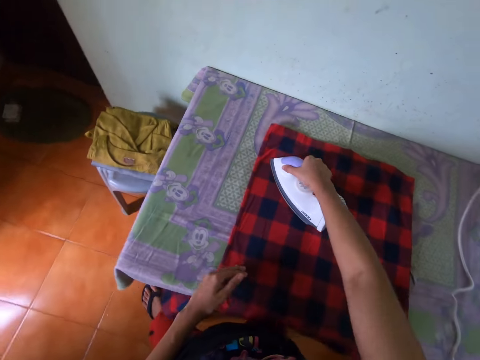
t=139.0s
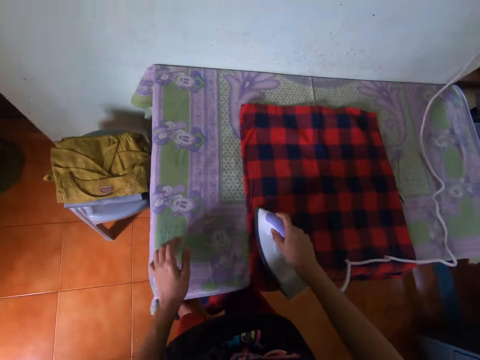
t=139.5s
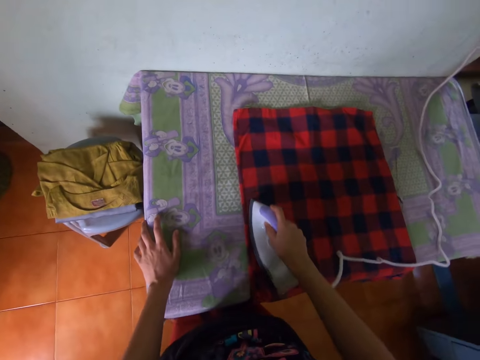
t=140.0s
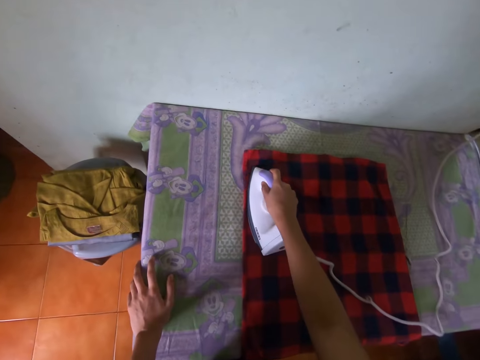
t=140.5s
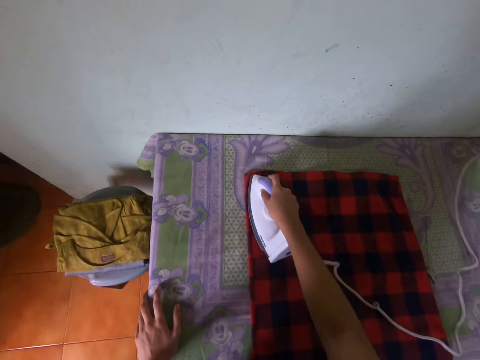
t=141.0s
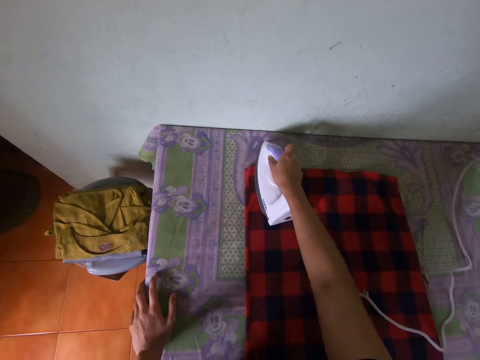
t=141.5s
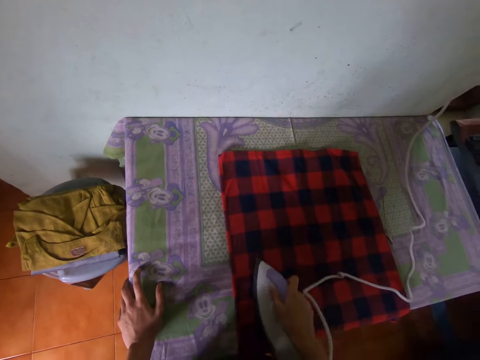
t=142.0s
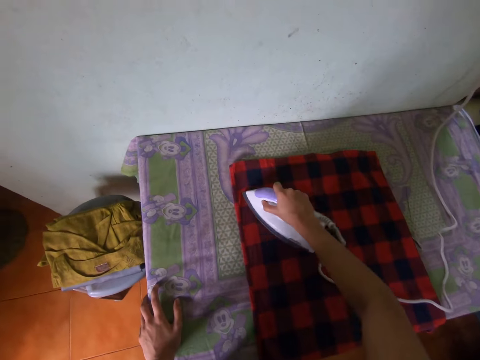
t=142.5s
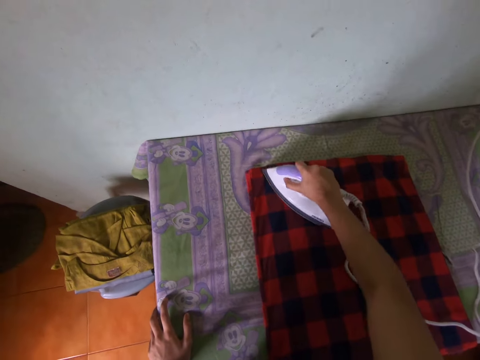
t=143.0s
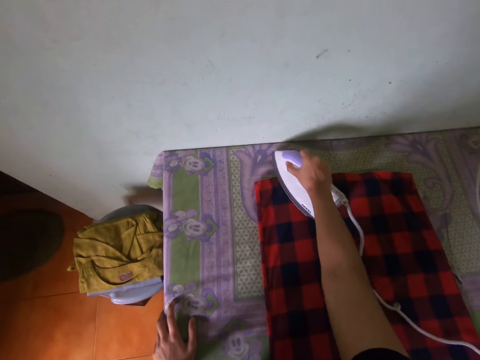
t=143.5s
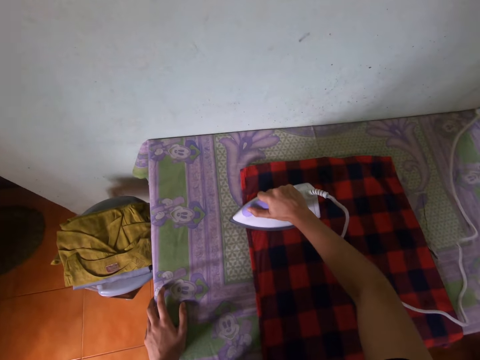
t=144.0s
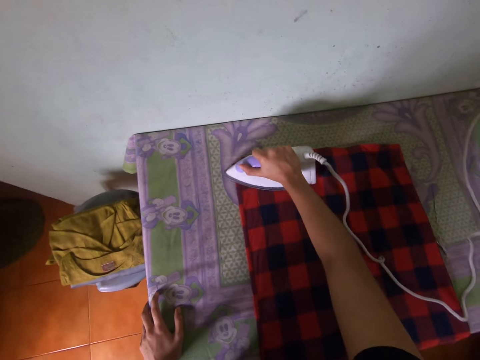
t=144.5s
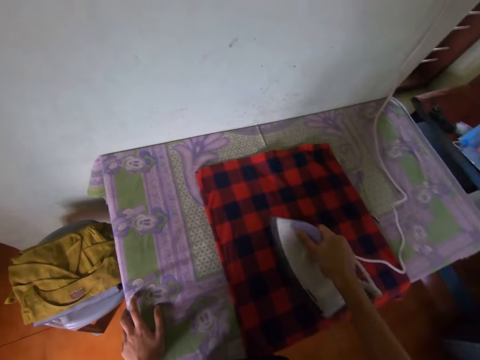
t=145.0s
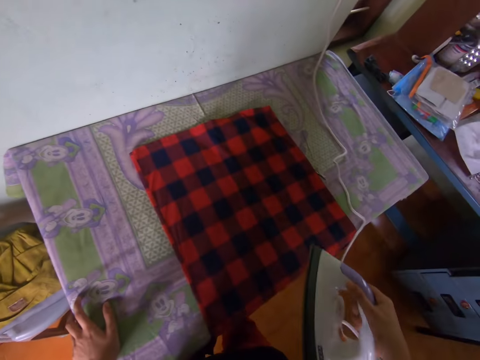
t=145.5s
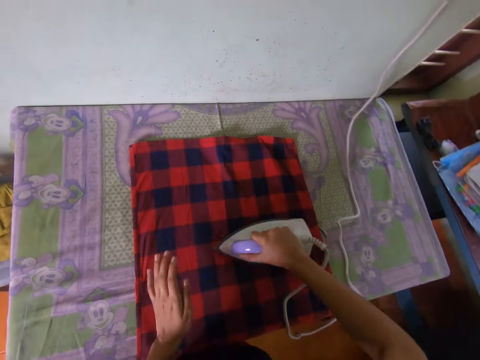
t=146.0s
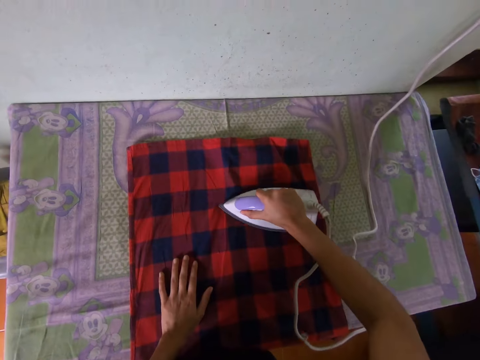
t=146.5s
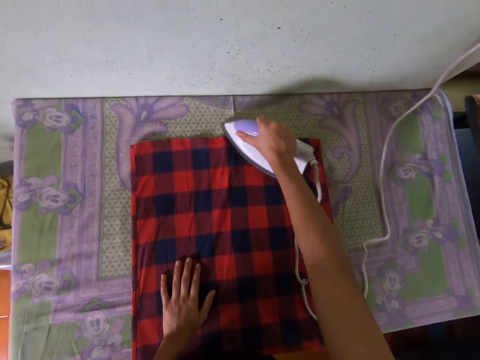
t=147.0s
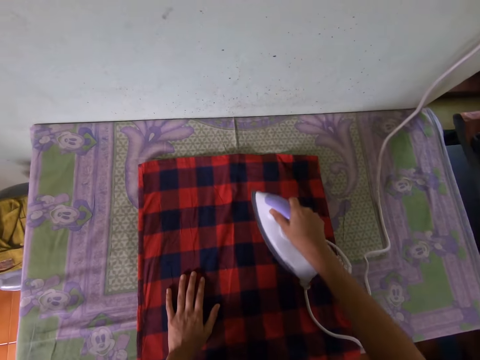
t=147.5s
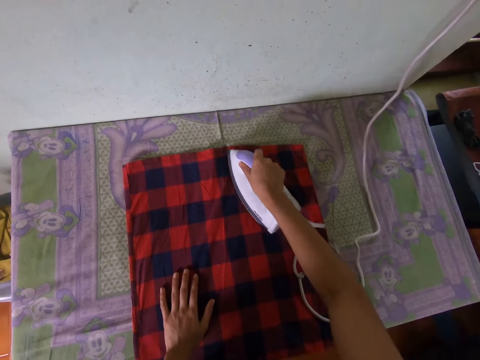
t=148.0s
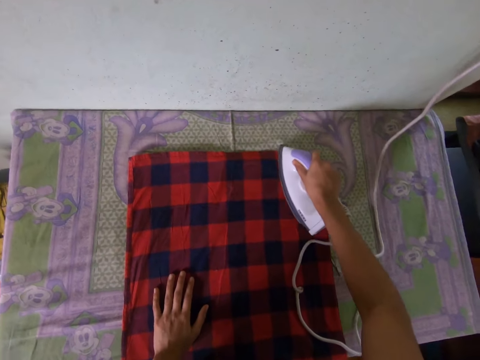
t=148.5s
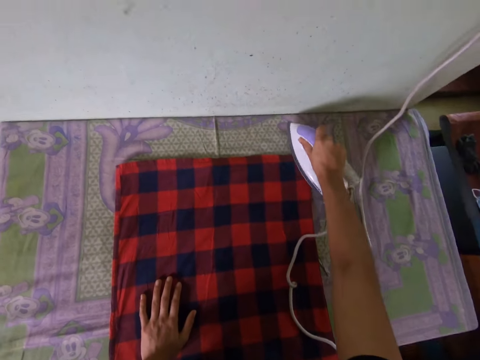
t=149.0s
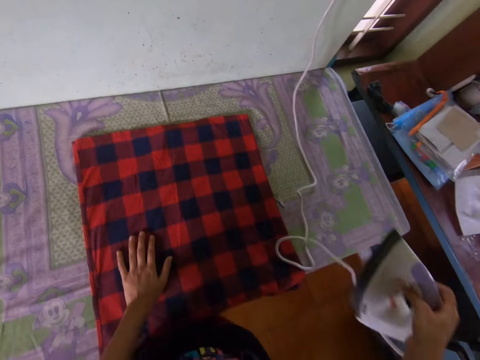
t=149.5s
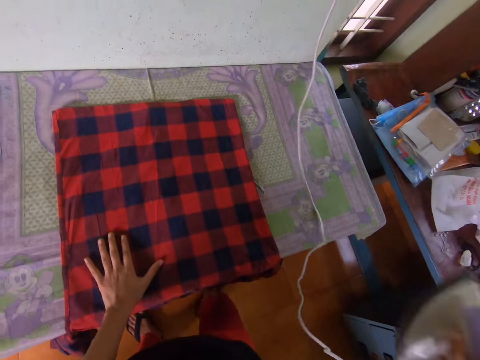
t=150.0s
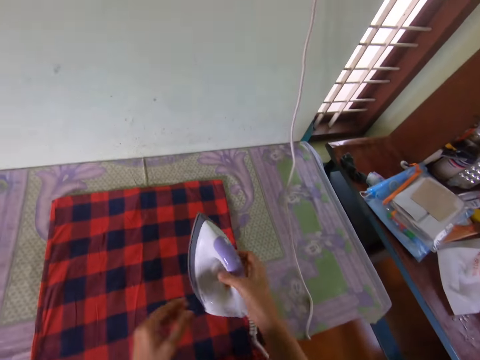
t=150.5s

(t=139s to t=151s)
The camera wearer holds the table. They hold the cloth. They move the iron box.

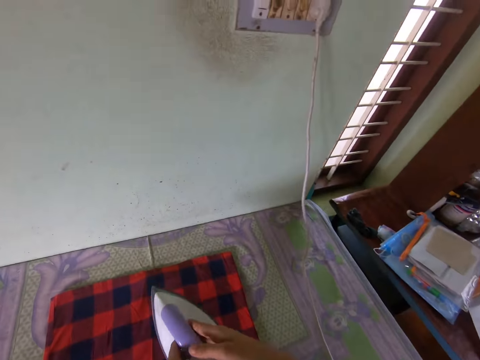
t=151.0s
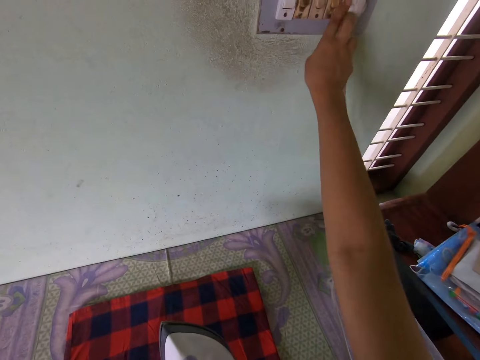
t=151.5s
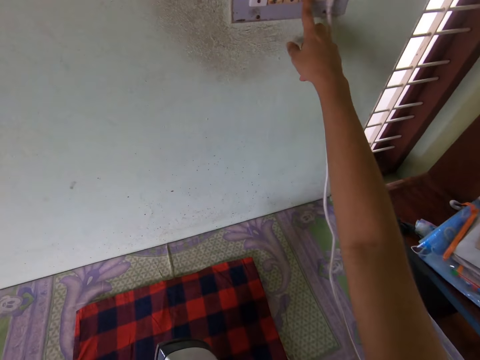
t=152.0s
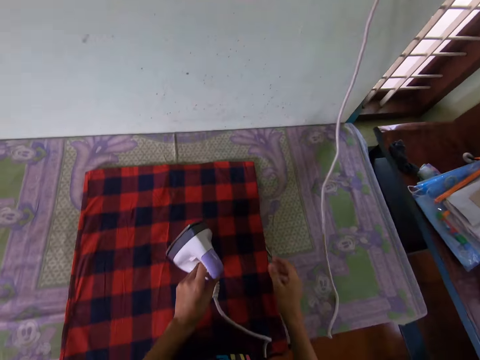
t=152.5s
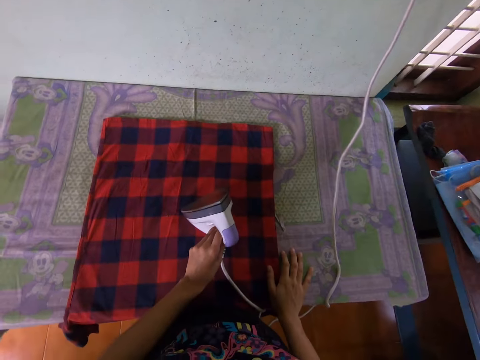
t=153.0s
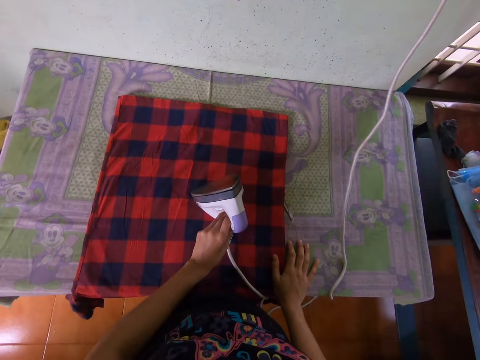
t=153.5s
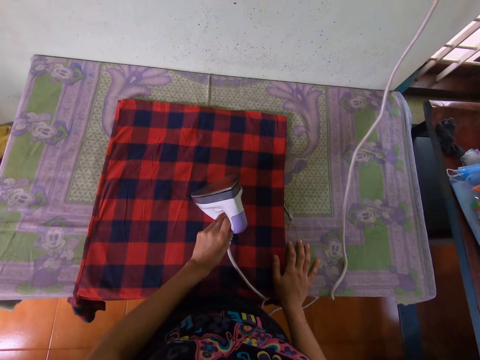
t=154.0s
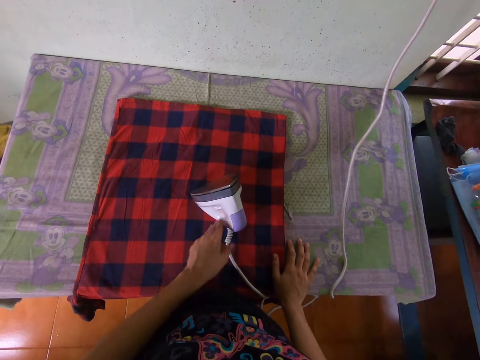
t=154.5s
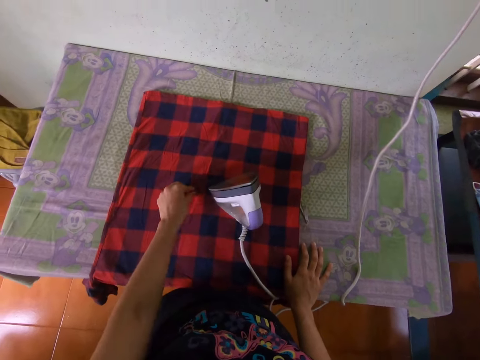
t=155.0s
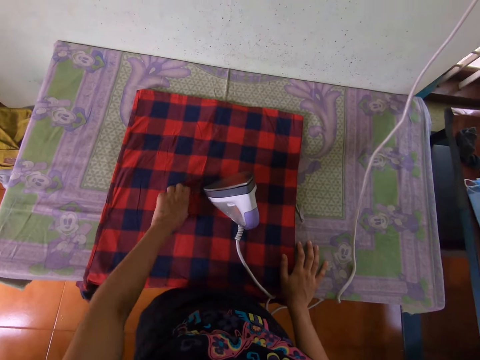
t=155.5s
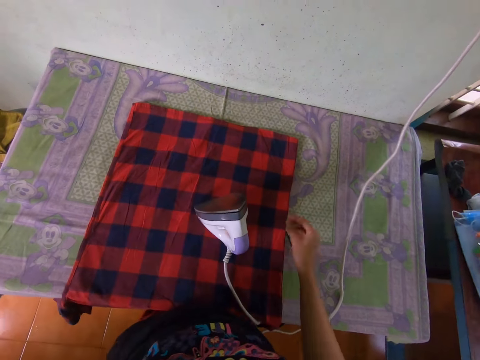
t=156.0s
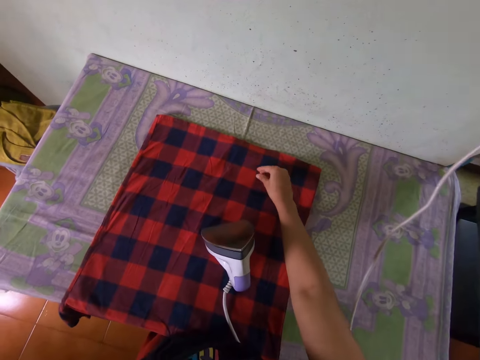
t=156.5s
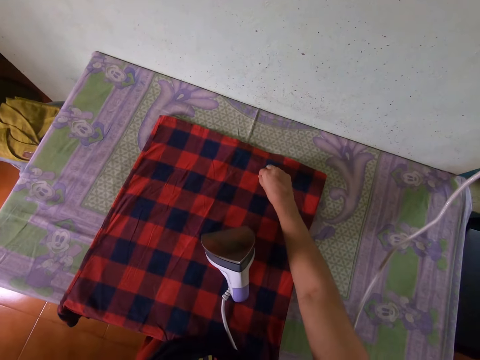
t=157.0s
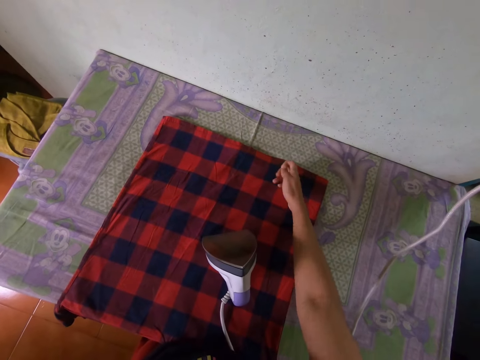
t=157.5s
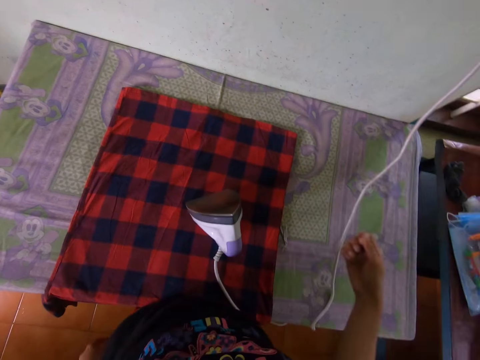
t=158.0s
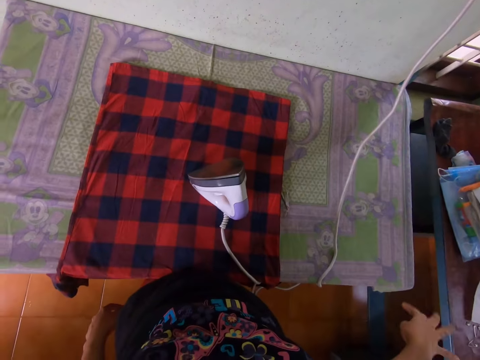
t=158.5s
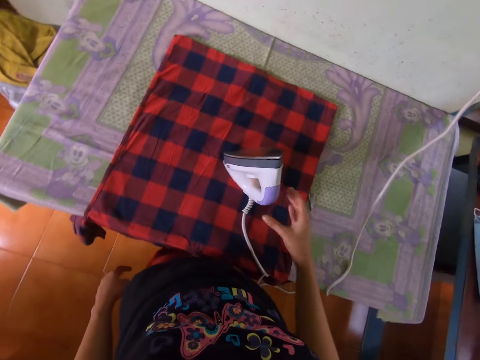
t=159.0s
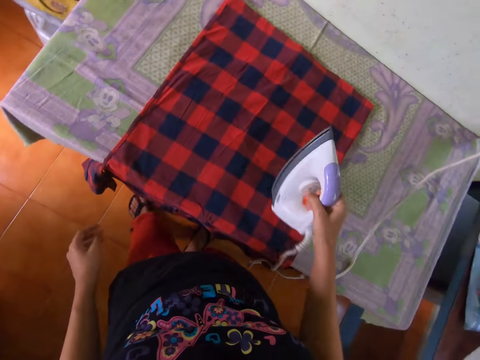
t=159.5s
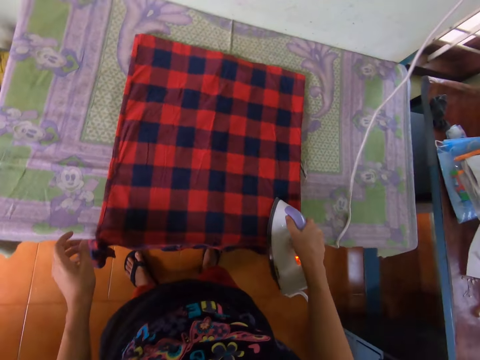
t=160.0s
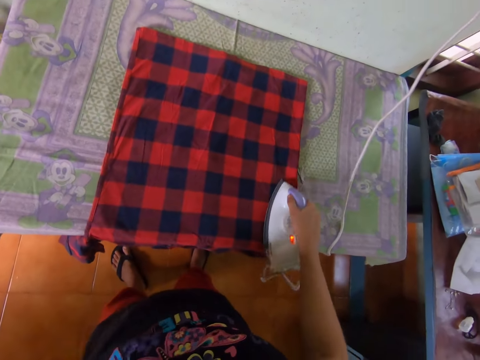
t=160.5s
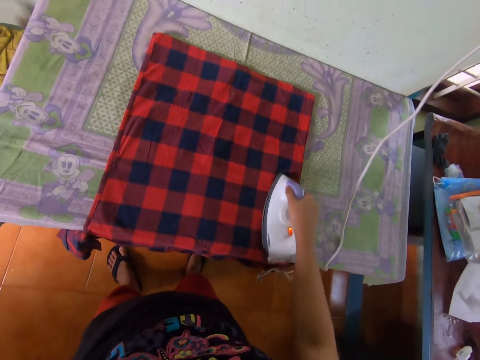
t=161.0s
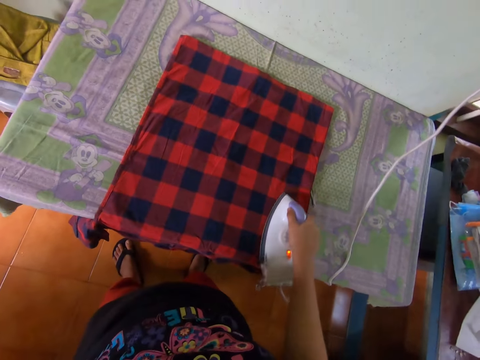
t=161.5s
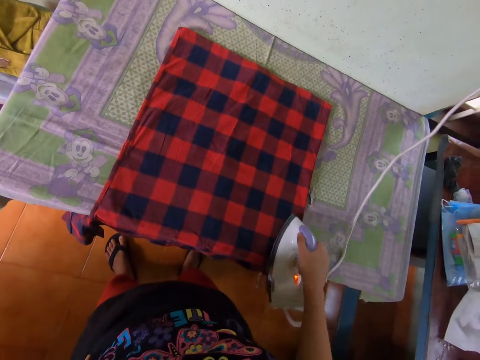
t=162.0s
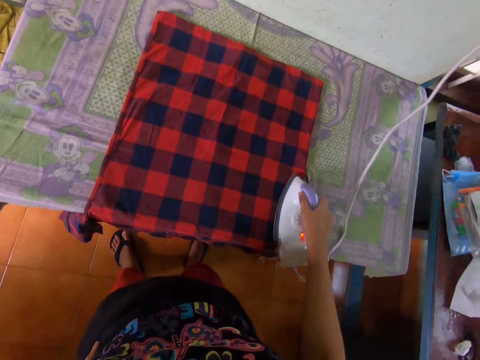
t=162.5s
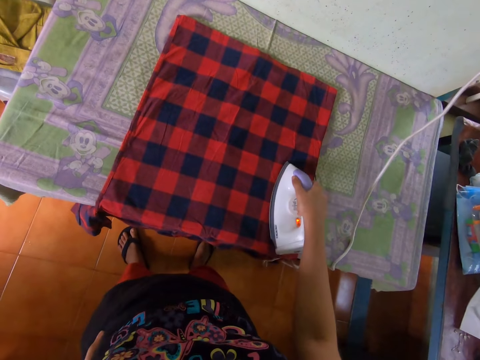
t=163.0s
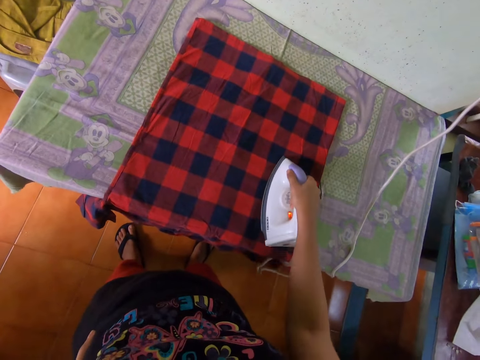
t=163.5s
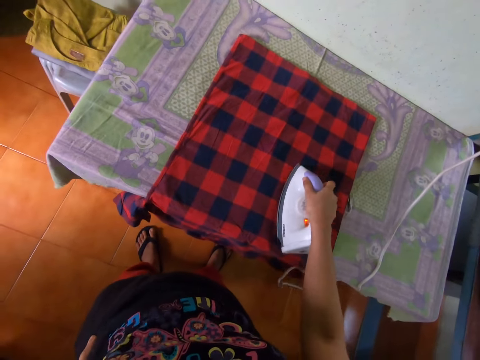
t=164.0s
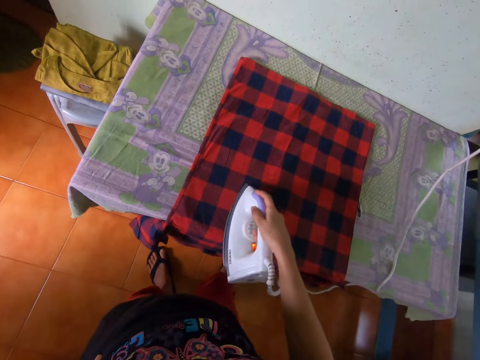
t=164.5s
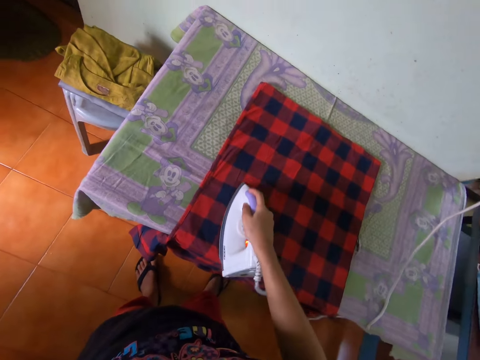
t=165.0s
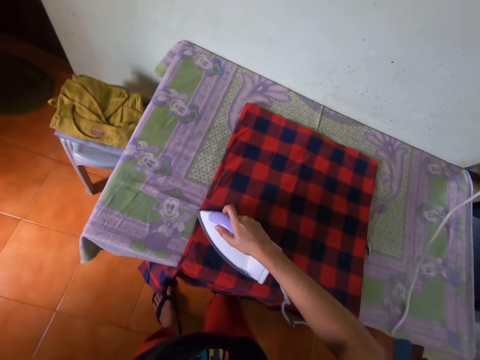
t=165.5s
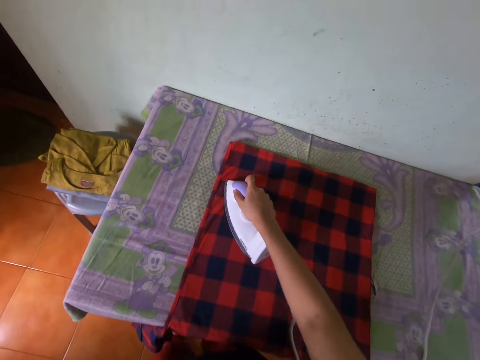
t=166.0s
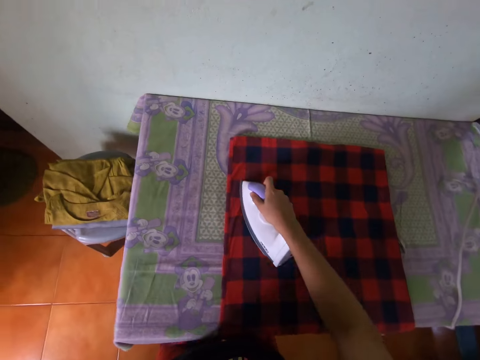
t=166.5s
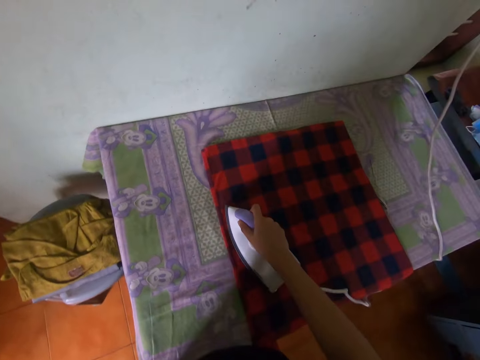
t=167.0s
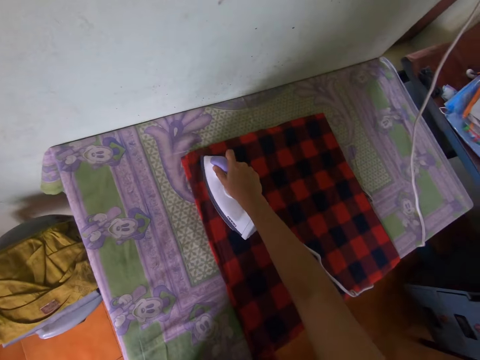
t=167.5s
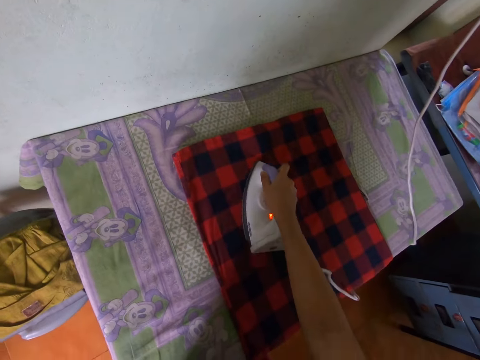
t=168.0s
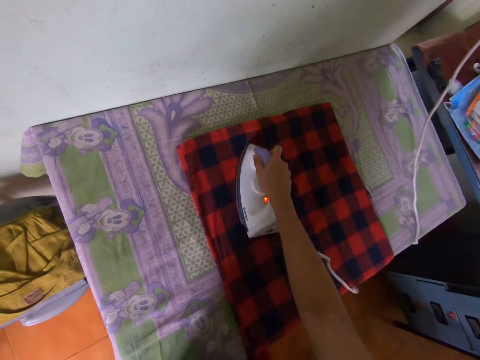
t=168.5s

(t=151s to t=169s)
The camera wearer switches the iron box to the other hand. He holds the iron box with his left hand. He touches the socket and switches the socket. He puts down the iron box. He looks at the iron box. He removes a particle on a shirt. He removes a particle on the shirt with the other hand and throws the particle on the floor. He picks the iron box from the cloth. He irons the cloth on the table.
